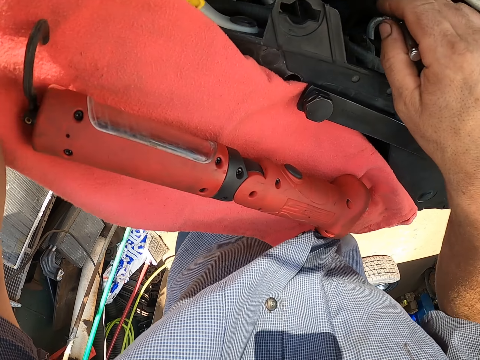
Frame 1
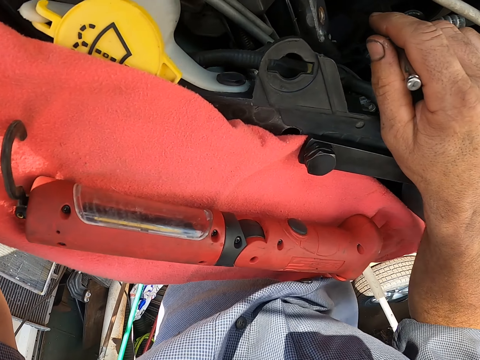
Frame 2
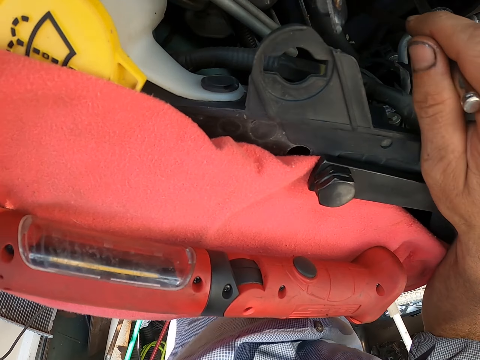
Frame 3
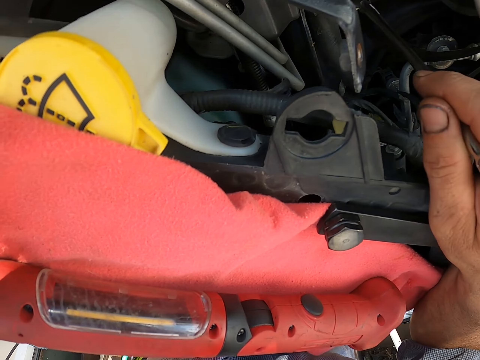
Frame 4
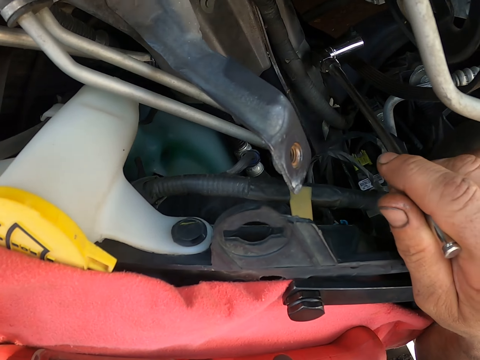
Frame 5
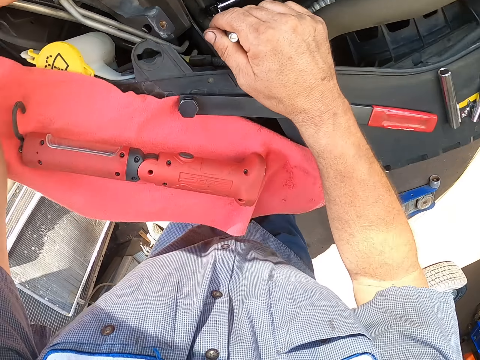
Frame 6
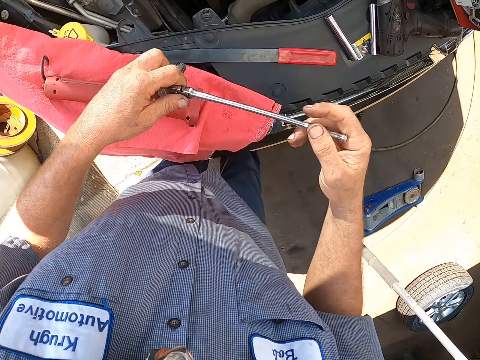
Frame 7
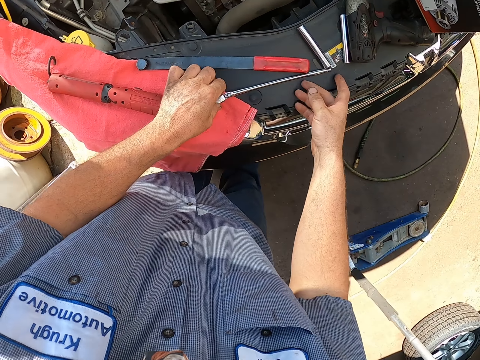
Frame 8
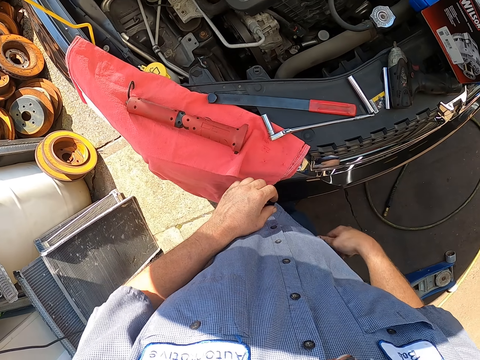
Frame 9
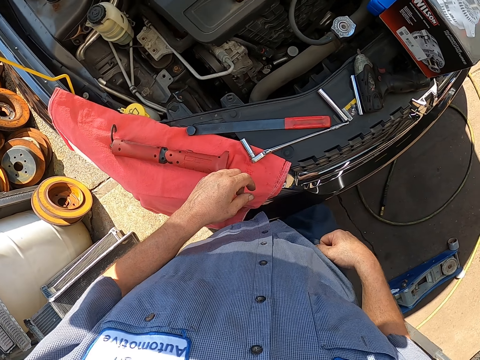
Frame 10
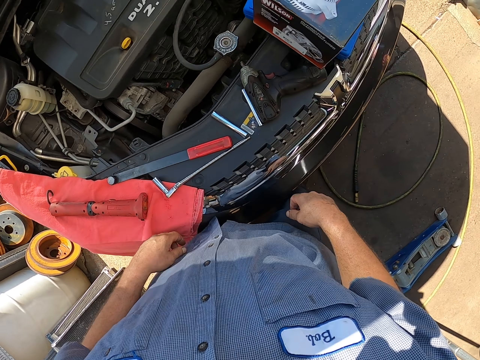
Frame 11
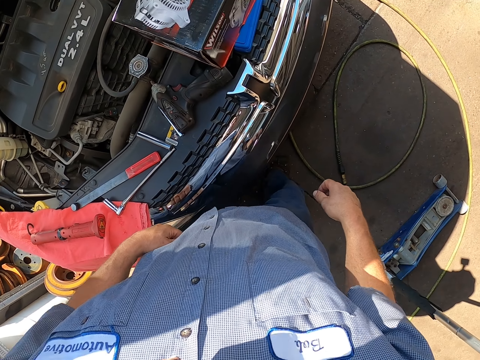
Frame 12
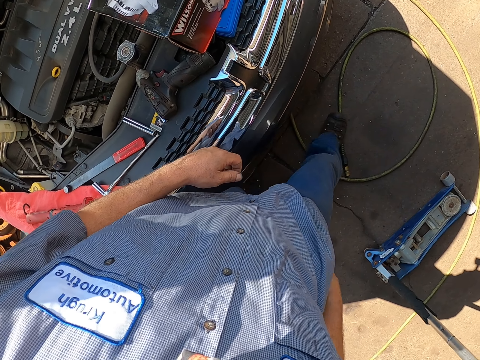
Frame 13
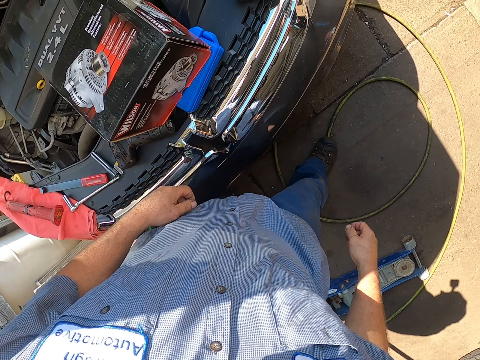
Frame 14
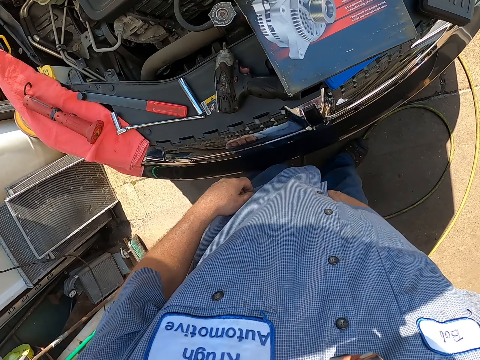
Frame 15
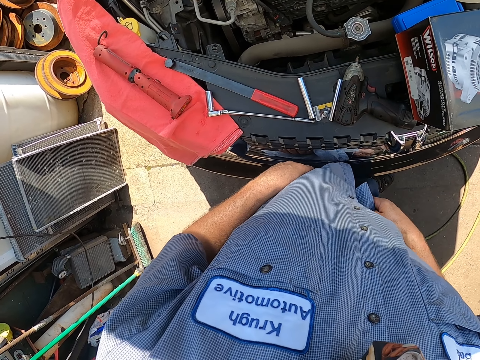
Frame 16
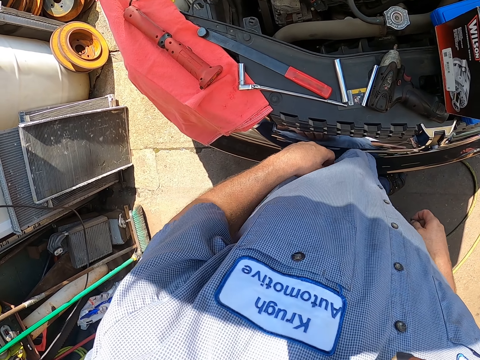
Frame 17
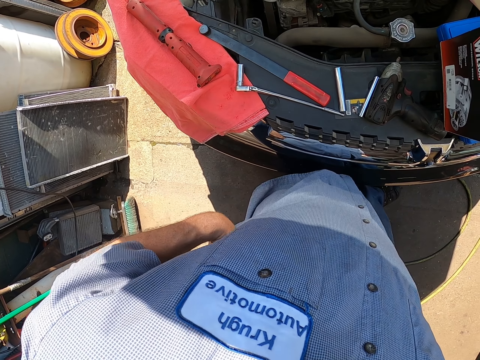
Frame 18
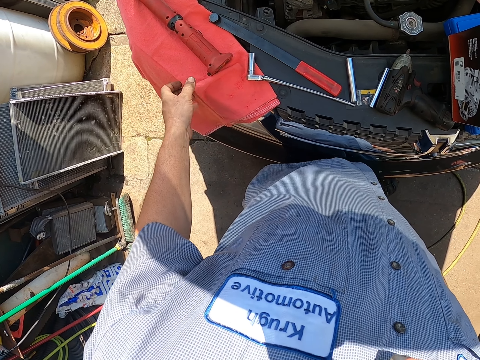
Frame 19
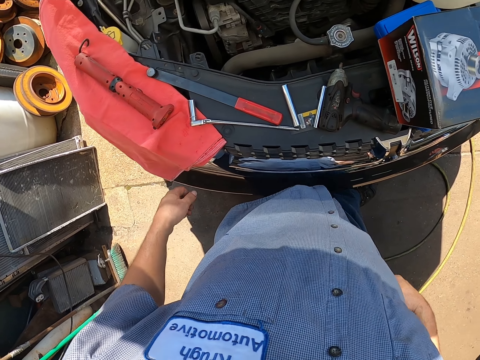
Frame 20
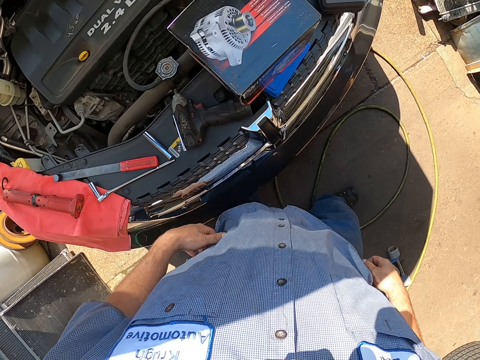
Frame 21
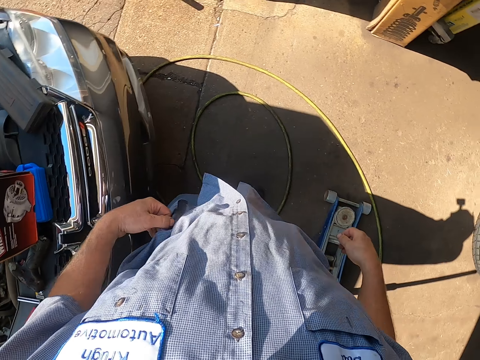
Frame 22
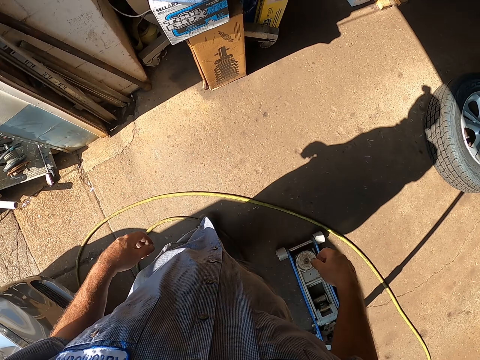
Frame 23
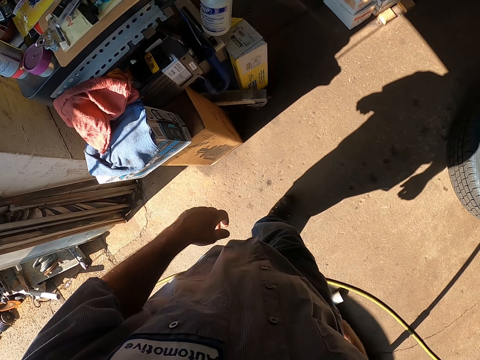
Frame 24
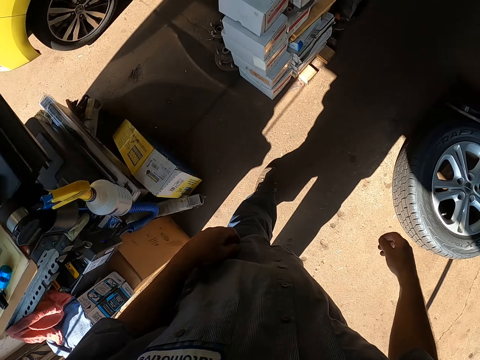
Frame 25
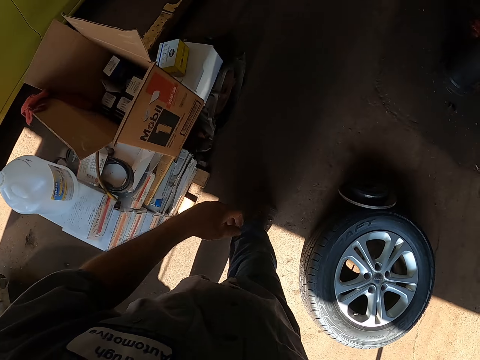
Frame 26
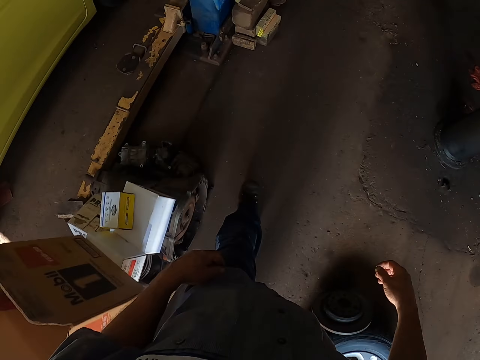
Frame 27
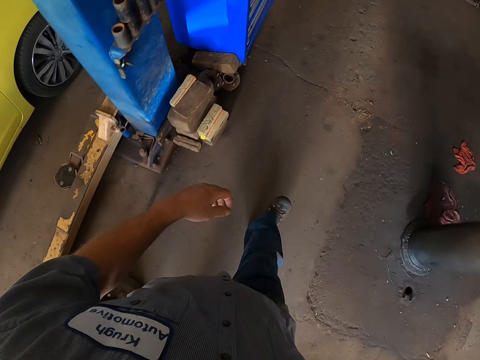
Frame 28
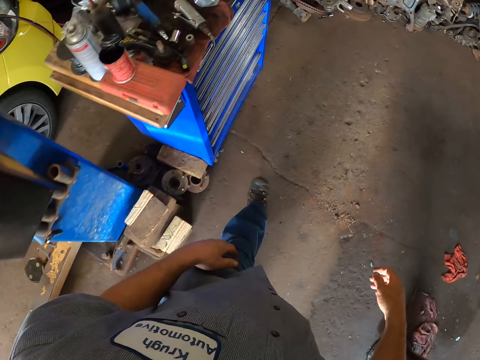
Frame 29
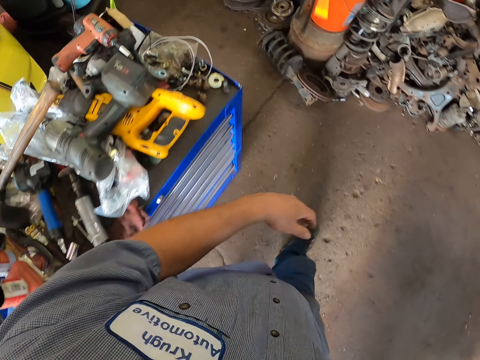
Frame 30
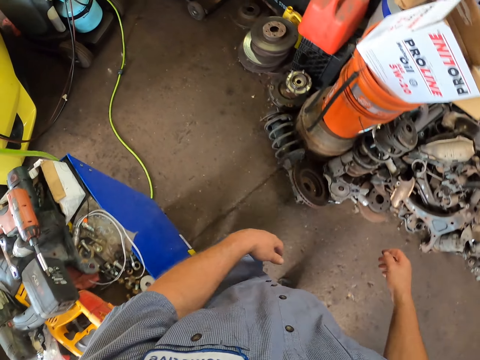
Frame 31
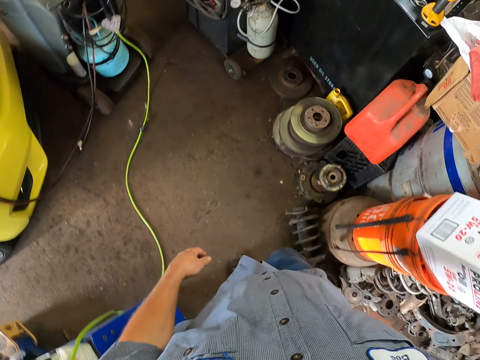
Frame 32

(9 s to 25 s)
The camera wearer looks inside the bonnet. He places the spanner down. He looks around. He touches himself. He touches the hand towel. He moves around.

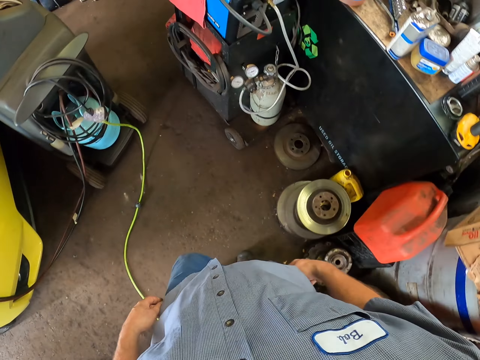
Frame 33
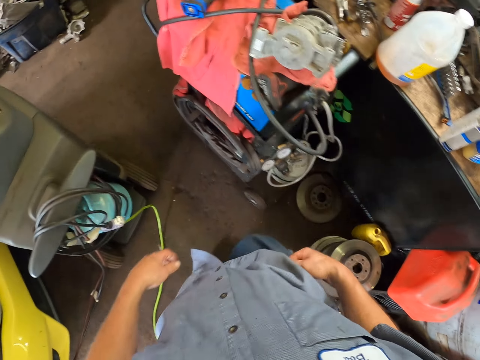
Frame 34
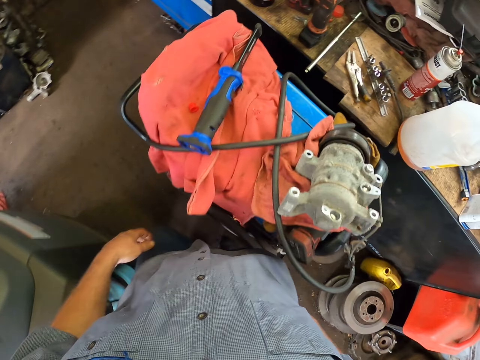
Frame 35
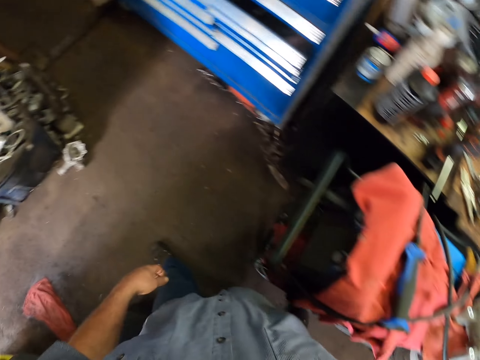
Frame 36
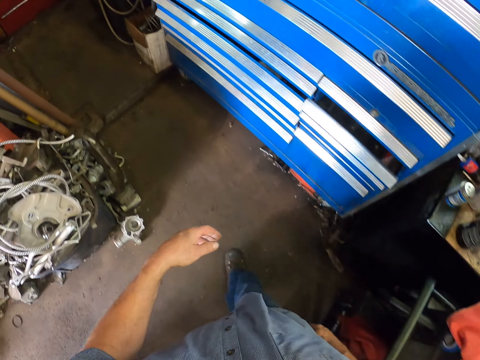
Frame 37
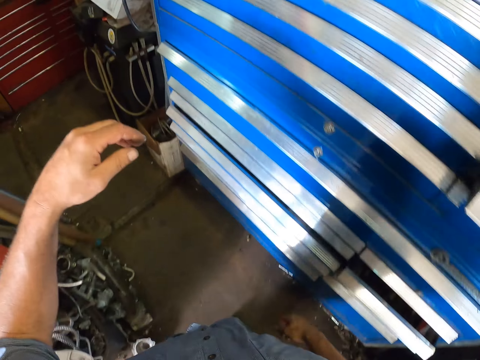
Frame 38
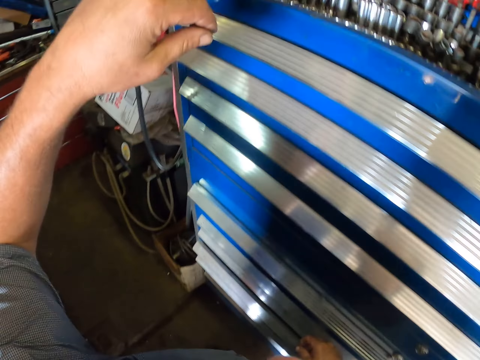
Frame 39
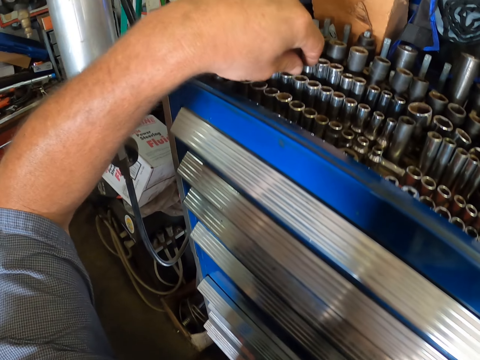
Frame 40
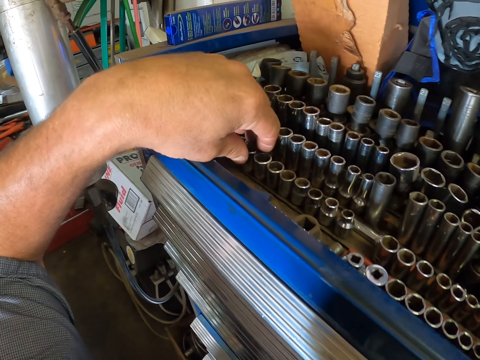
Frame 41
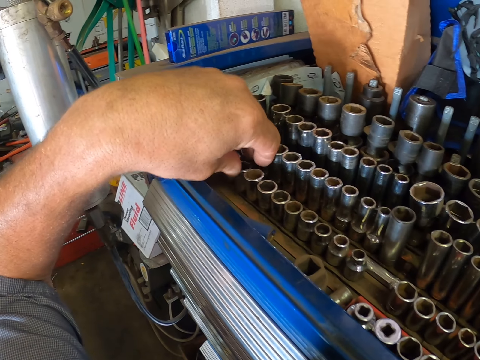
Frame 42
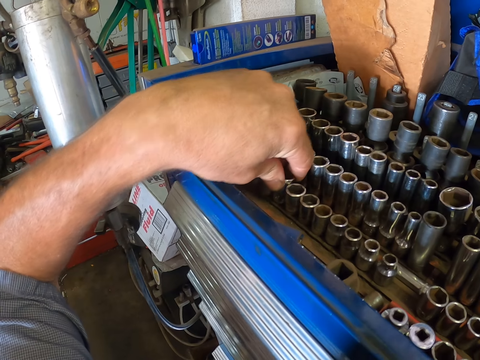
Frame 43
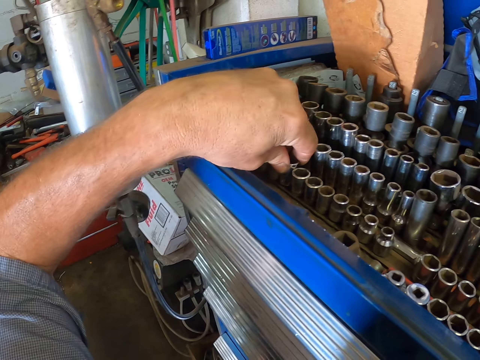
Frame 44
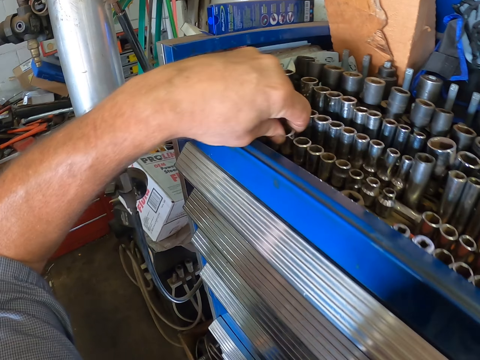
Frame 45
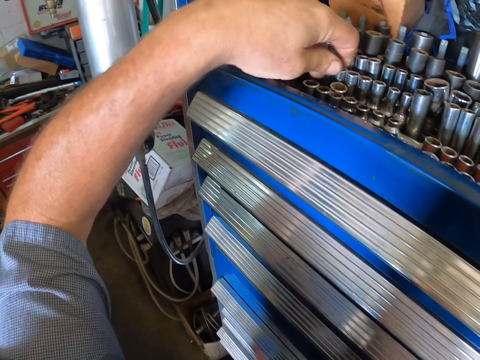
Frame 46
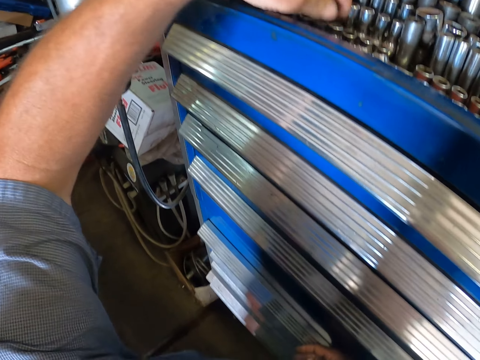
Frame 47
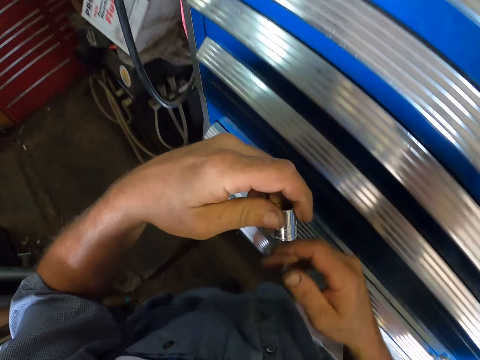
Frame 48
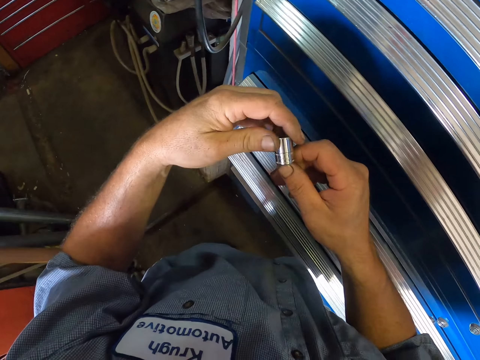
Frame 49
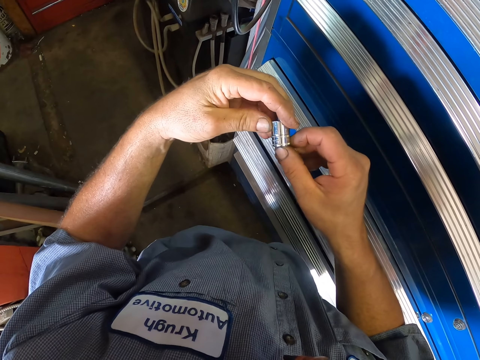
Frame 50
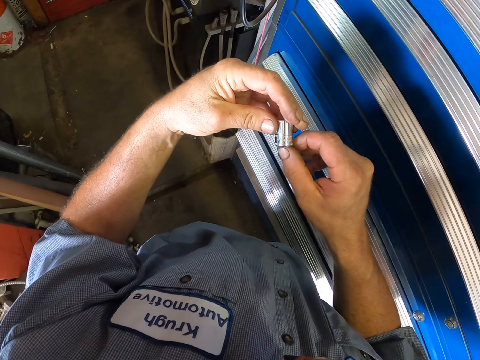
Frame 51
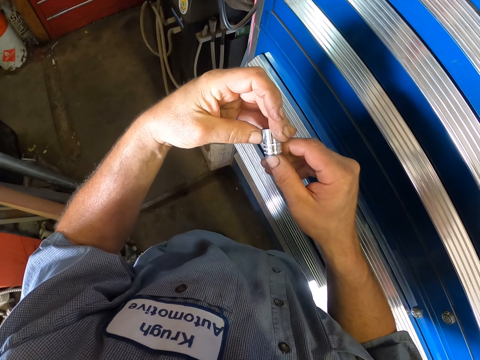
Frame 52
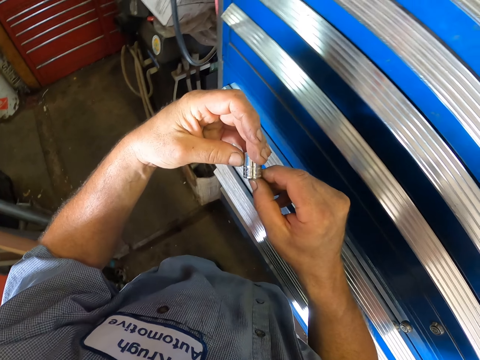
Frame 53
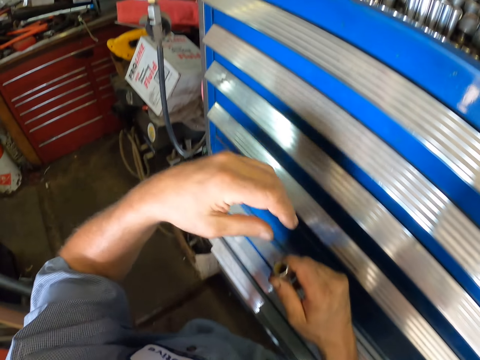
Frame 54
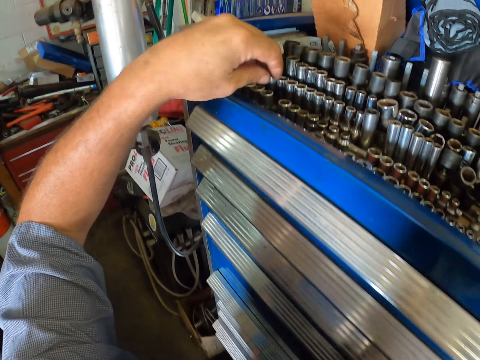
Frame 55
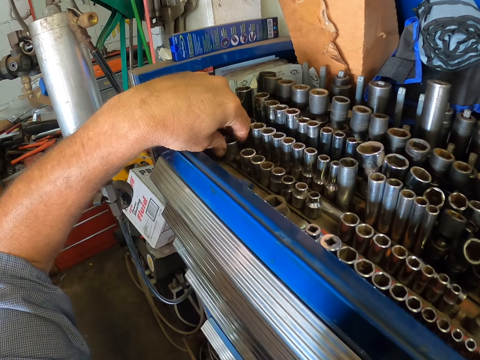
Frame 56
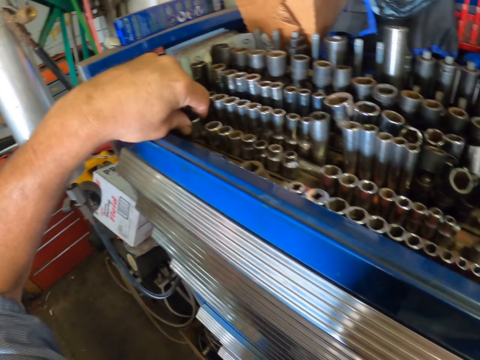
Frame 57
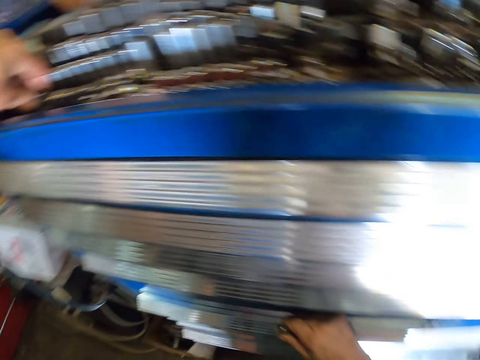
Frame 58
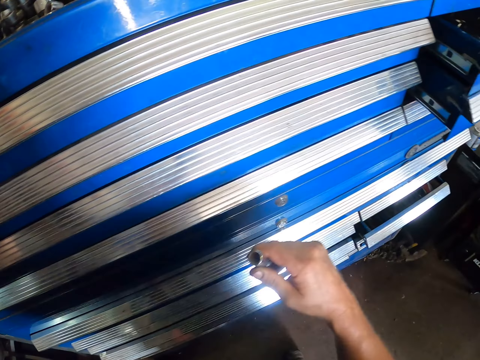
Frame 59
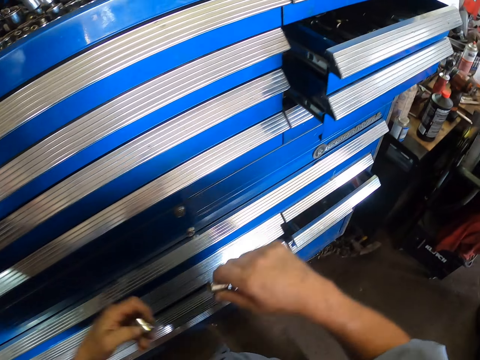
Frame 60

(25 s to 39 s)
The camera wearer removes something. They pick up the box spanner. They stare at the box spanner. They pick up the box spanner.
